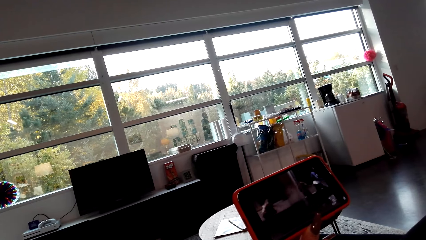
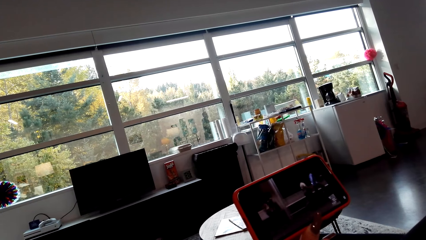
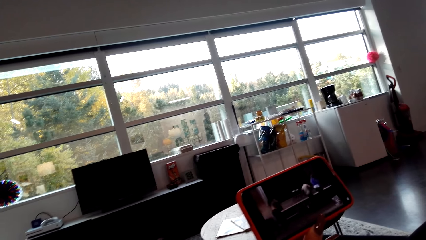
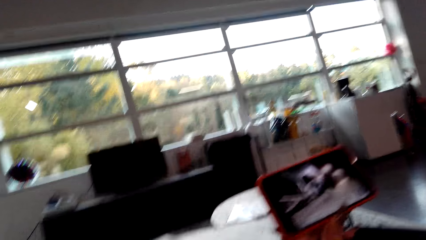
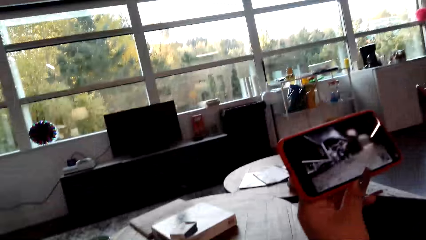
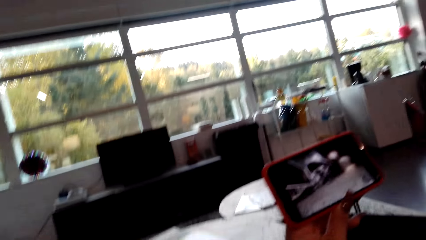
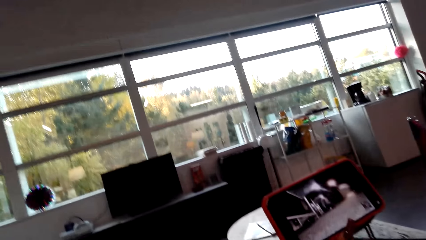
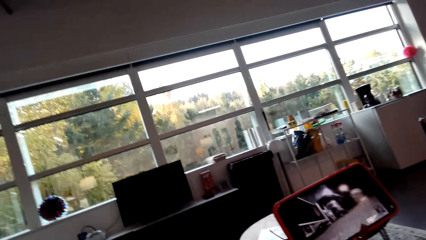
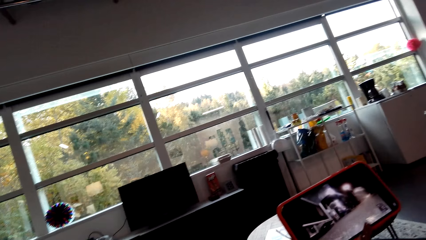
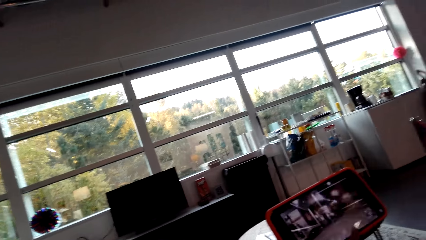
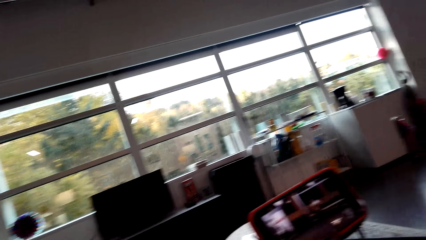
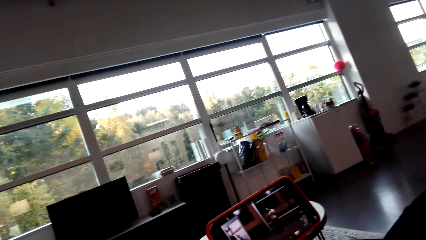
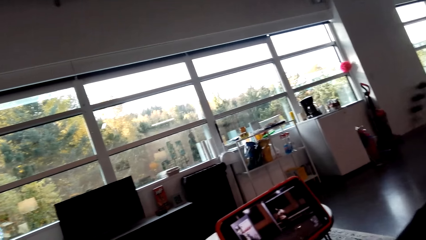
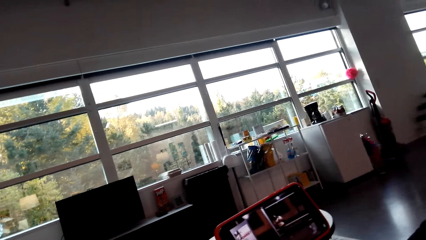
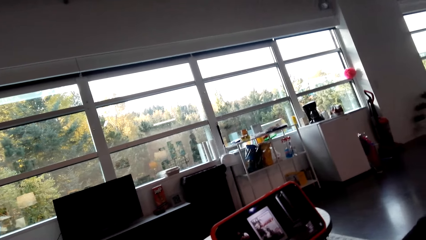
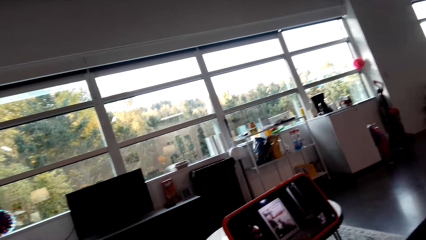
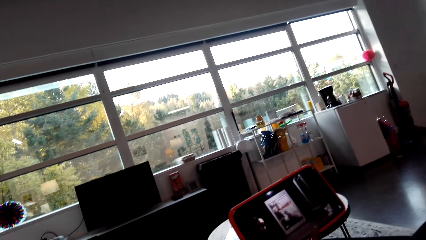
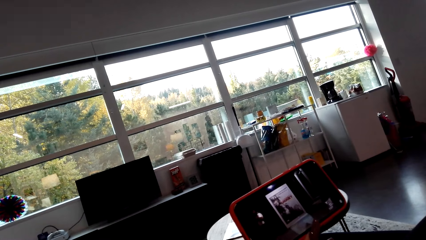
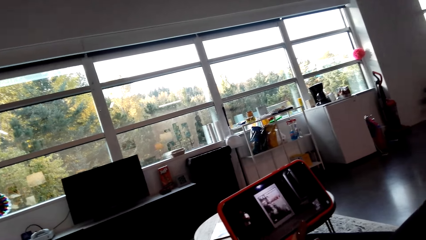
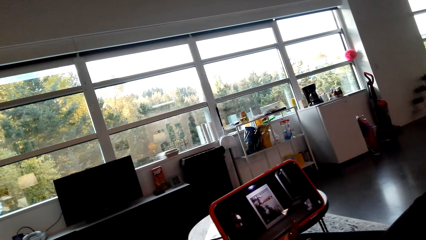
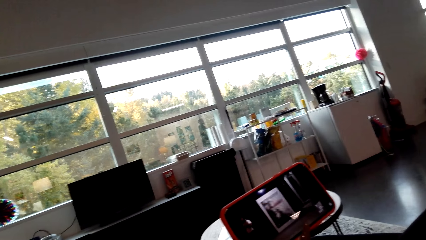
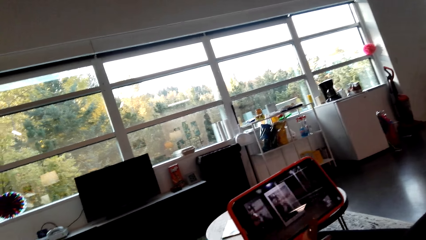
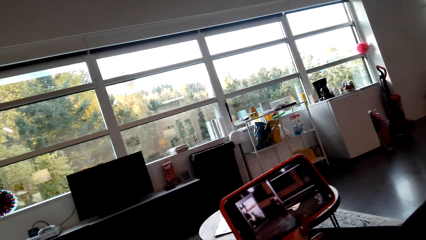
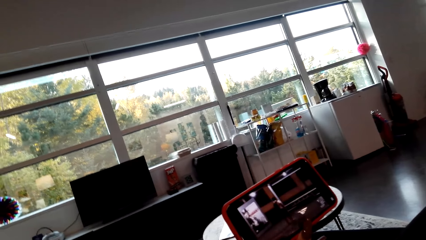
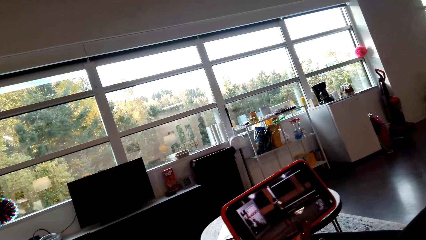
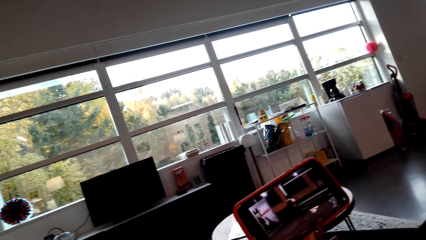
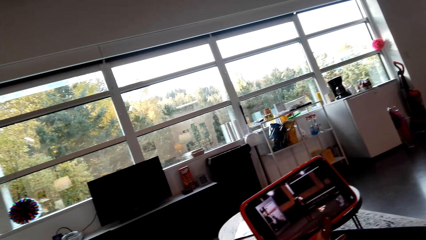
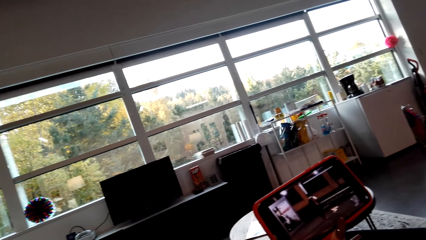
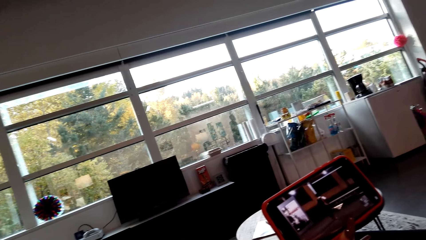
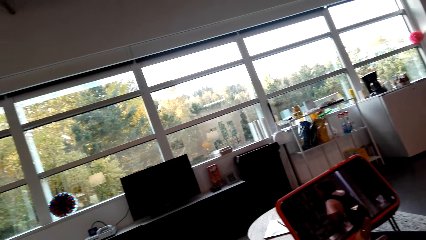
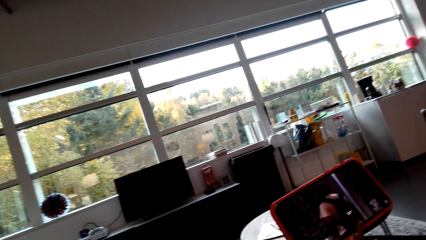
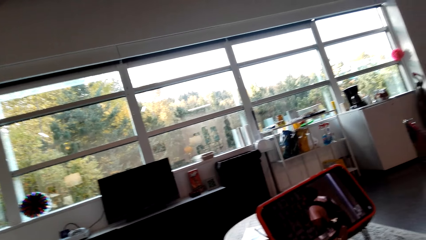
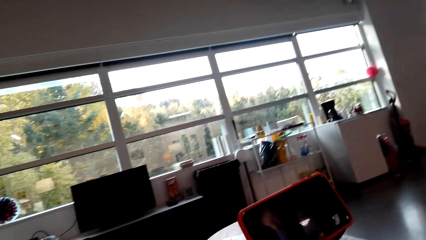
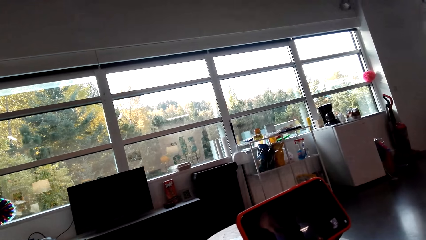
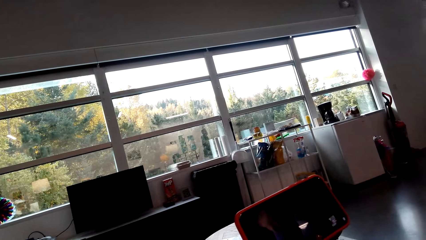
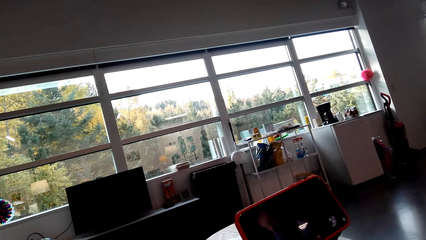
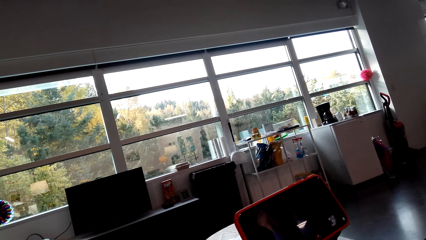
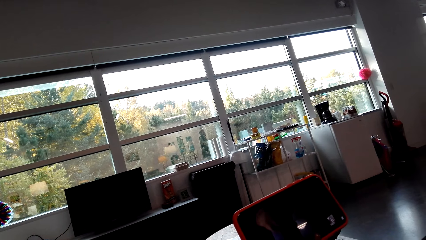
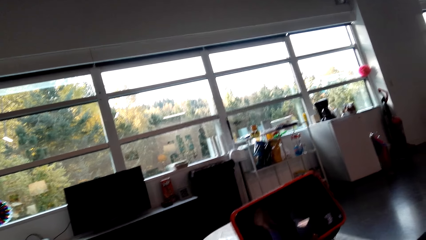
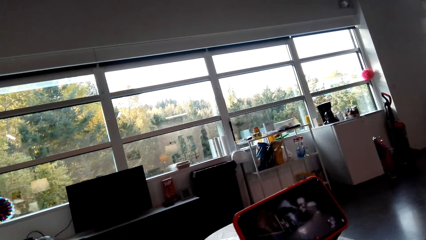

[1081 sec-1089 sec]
The camera wearer talks to a person.

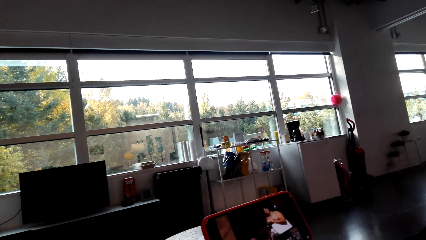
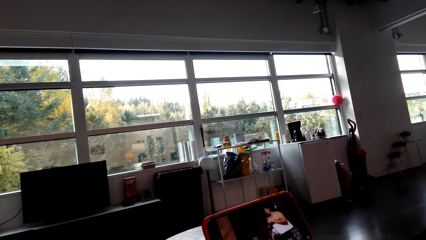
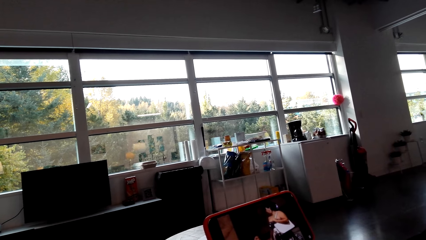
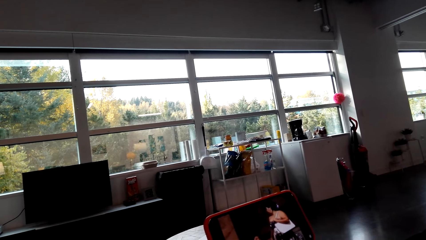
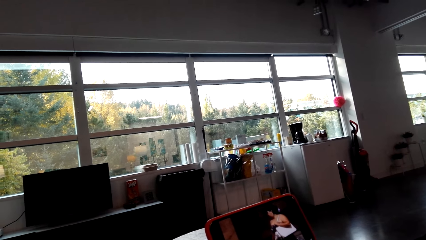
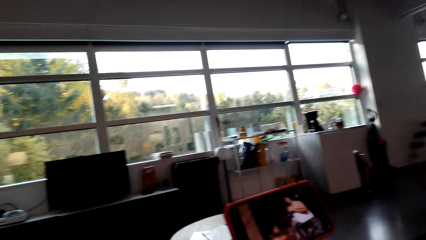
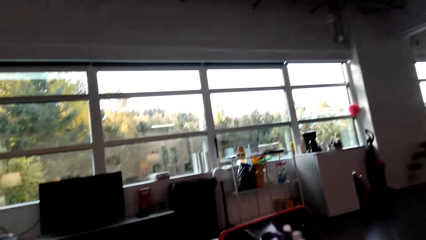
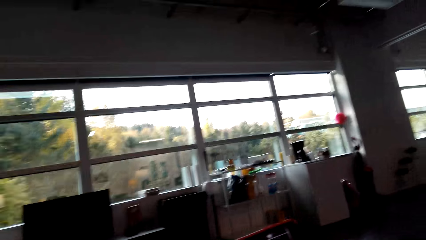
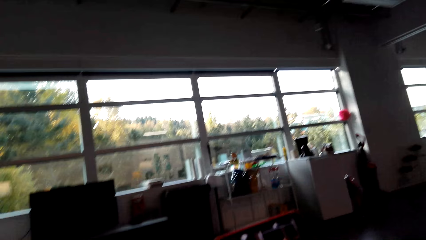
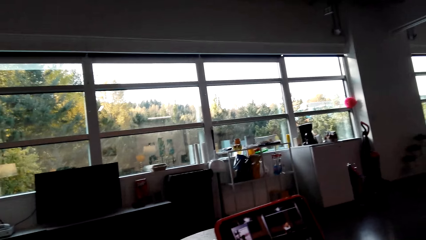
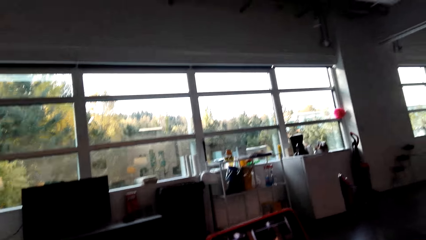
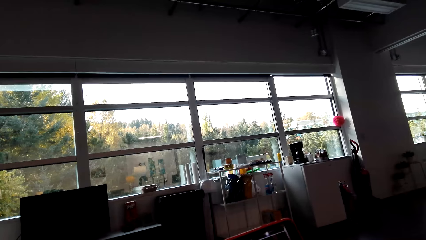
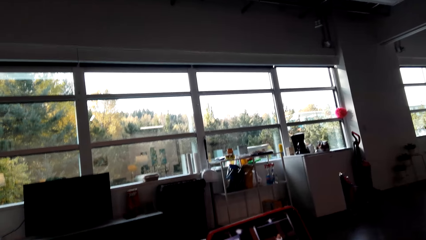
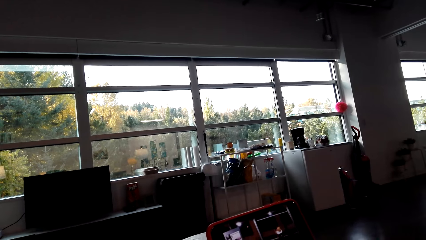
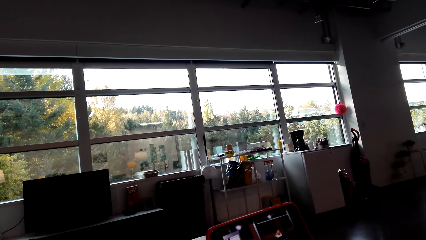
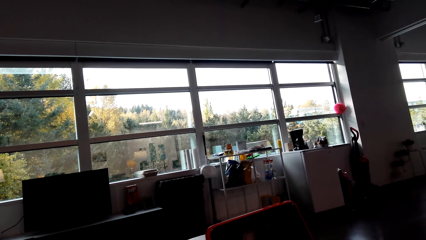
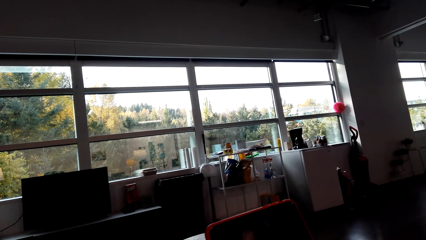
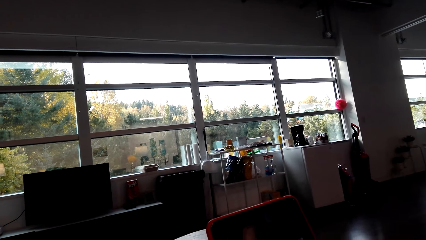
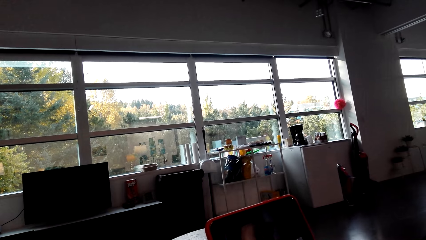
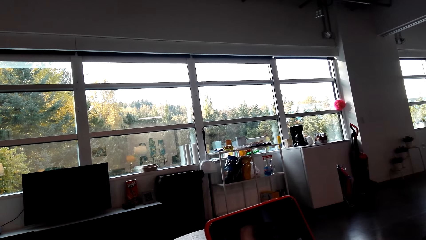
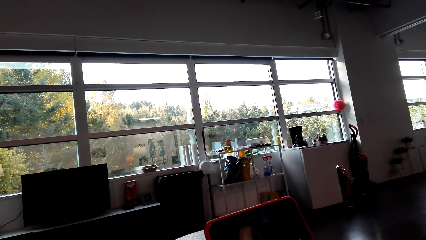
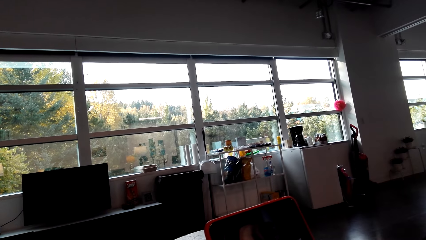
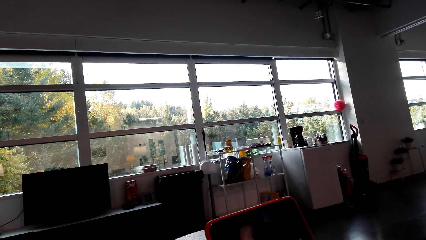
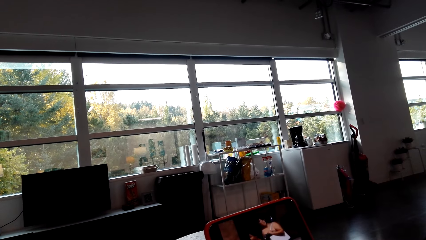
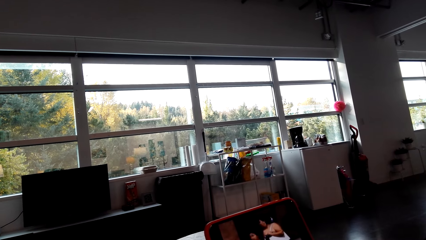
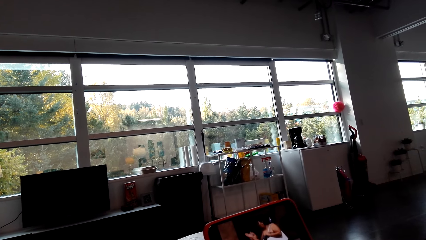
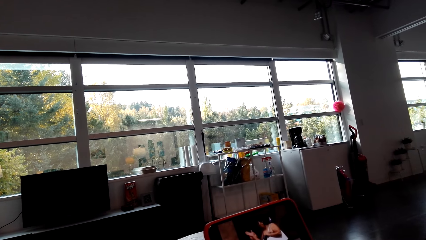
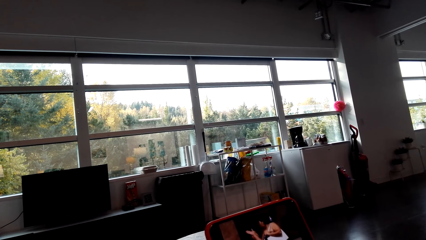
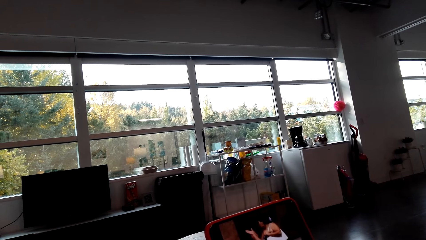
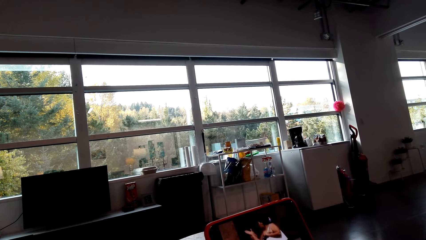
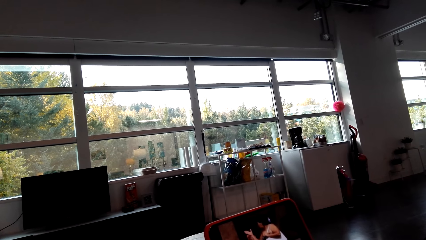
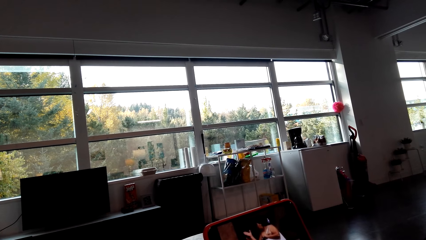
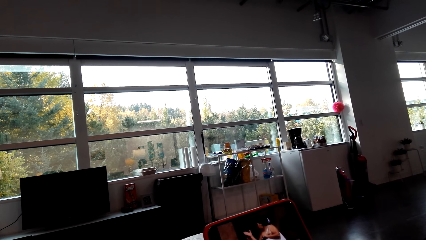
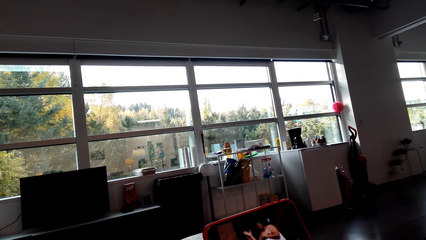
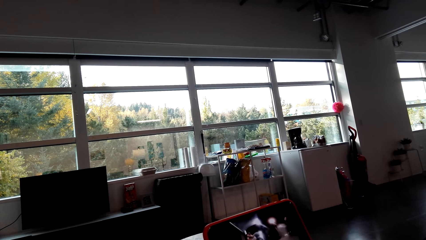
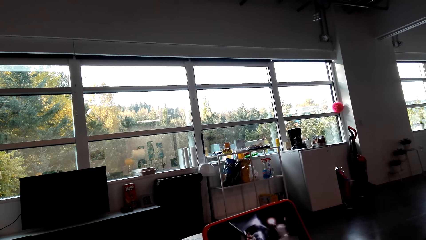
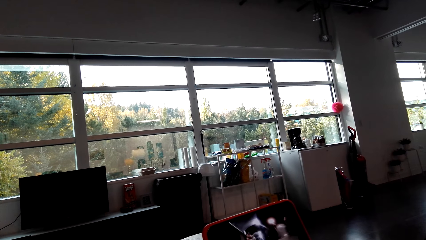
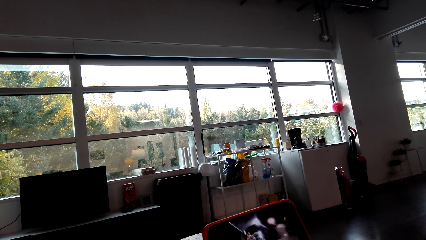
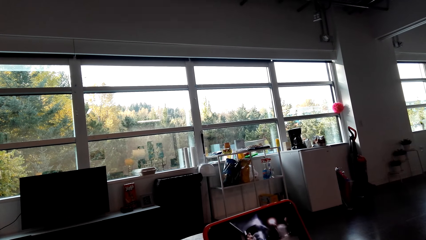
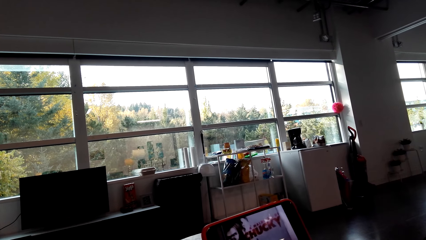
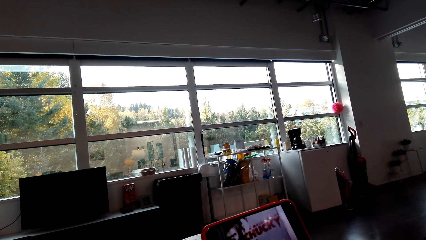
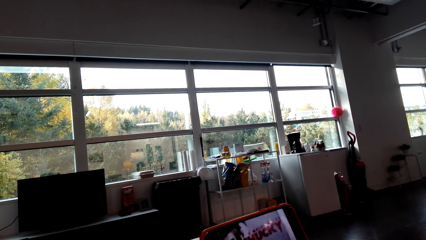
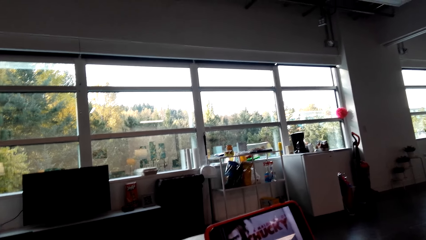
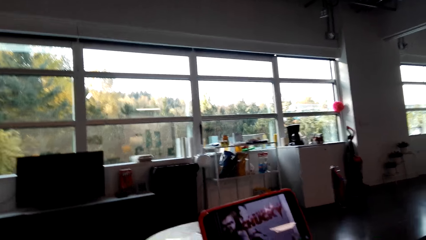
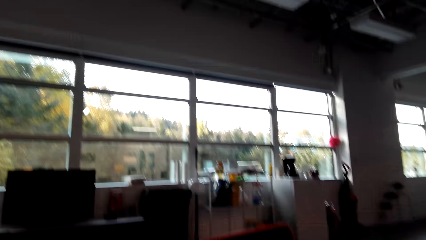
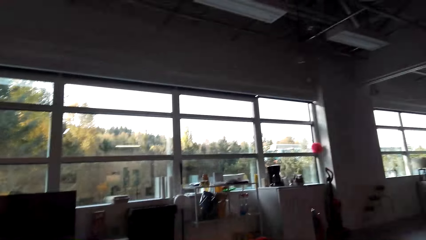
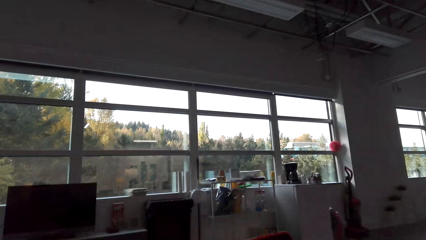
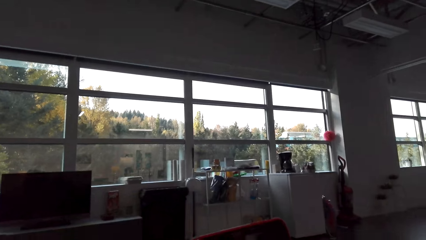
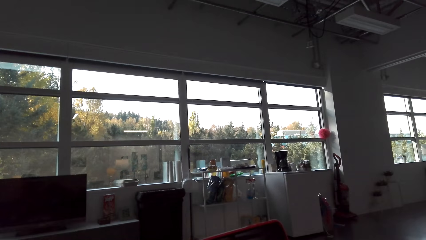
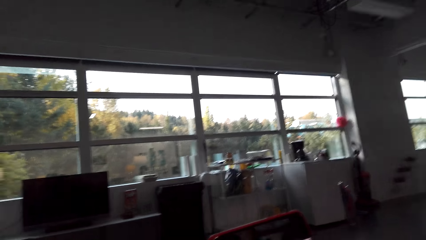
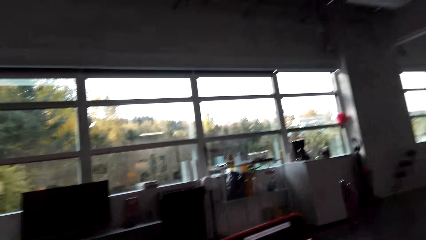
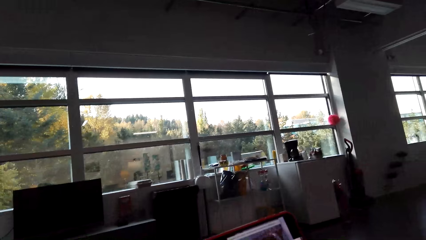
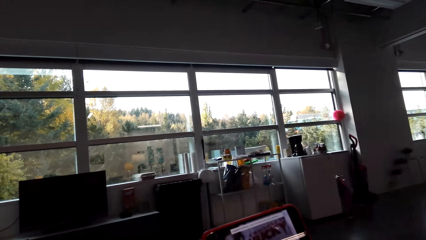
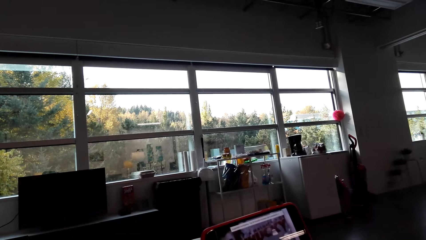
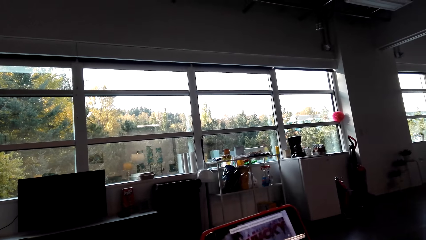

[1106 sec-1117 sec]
The camera wearer moves his body. He moves his body again. A lady talks to the camera wearer.
